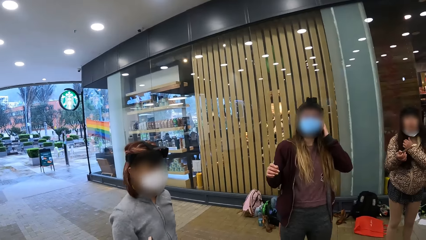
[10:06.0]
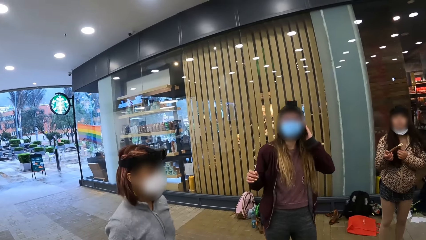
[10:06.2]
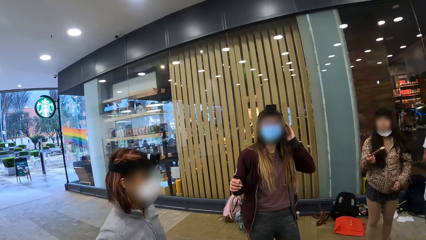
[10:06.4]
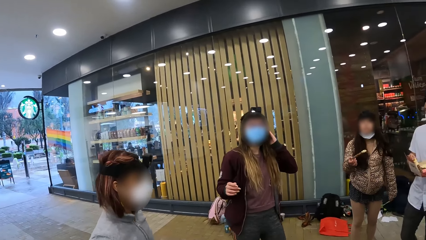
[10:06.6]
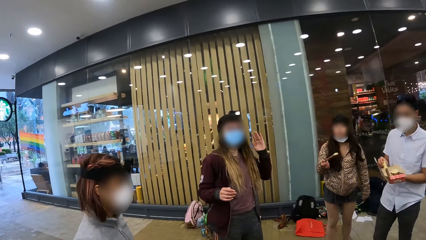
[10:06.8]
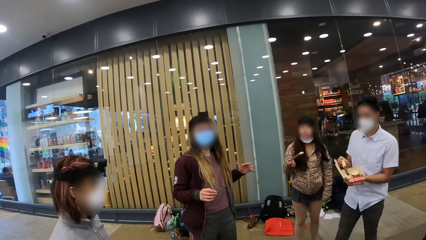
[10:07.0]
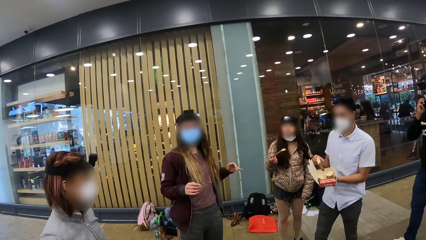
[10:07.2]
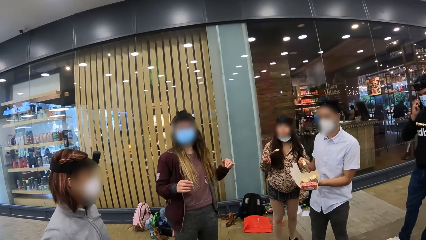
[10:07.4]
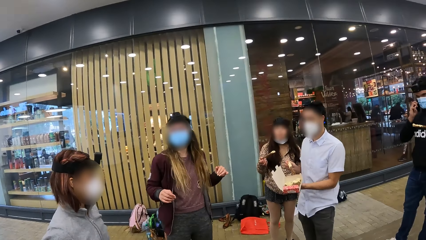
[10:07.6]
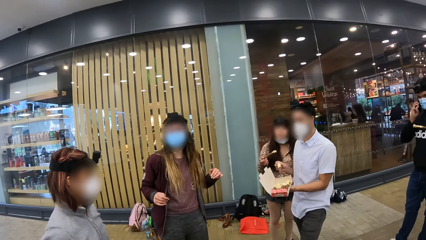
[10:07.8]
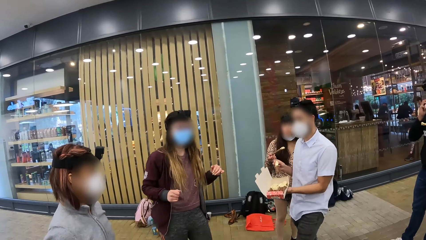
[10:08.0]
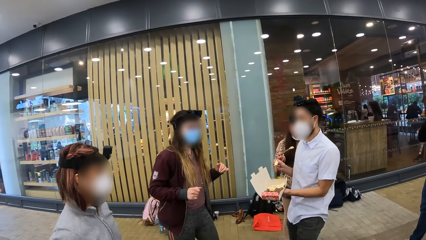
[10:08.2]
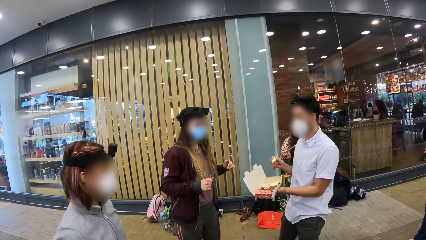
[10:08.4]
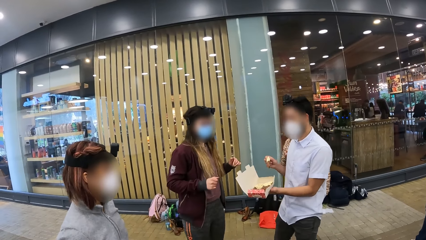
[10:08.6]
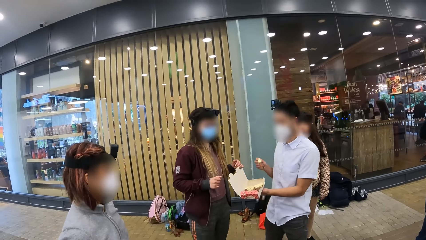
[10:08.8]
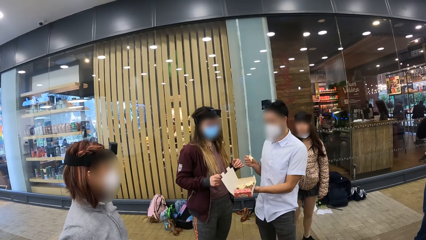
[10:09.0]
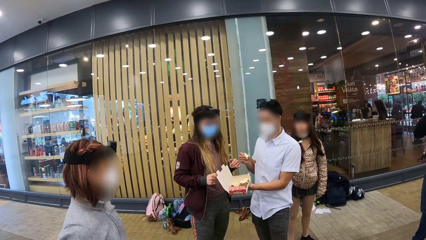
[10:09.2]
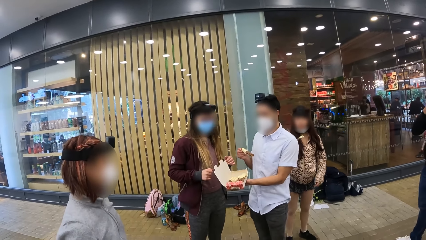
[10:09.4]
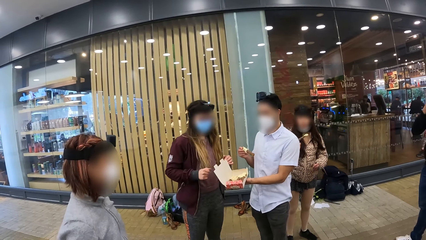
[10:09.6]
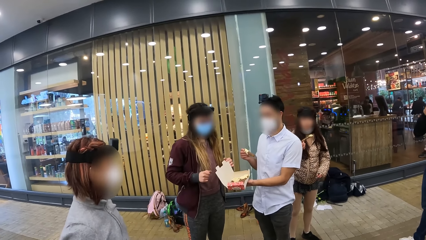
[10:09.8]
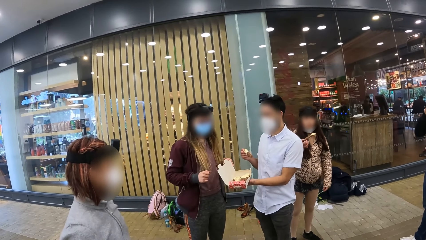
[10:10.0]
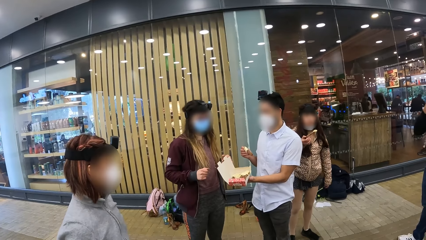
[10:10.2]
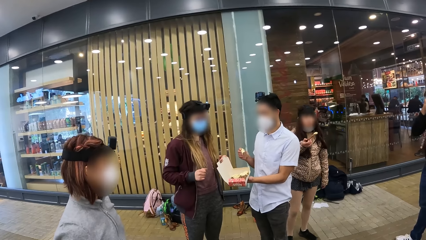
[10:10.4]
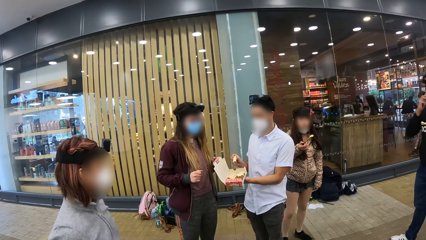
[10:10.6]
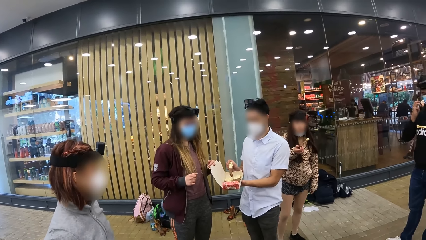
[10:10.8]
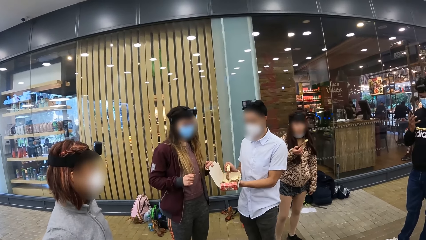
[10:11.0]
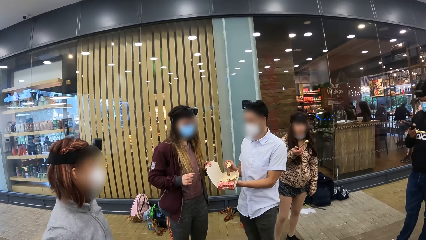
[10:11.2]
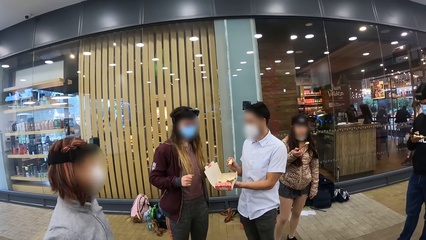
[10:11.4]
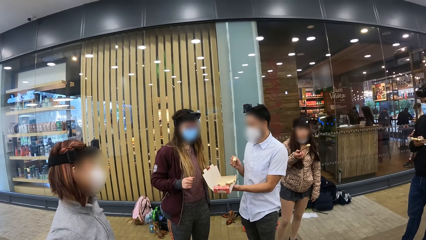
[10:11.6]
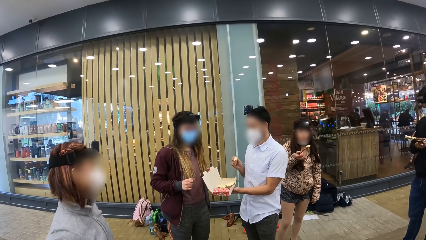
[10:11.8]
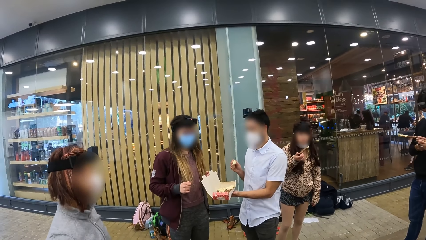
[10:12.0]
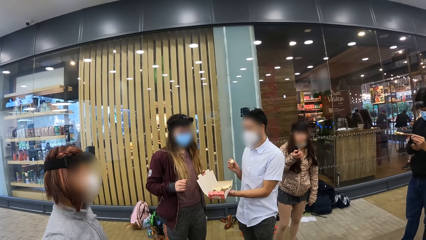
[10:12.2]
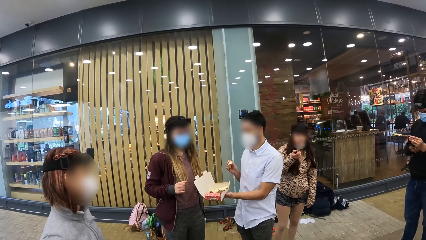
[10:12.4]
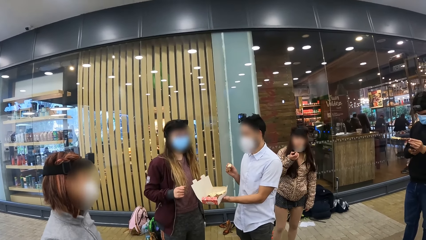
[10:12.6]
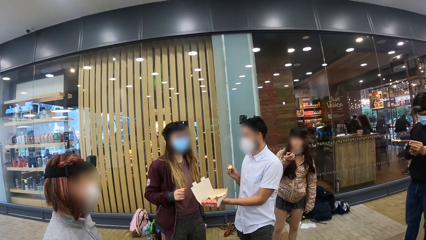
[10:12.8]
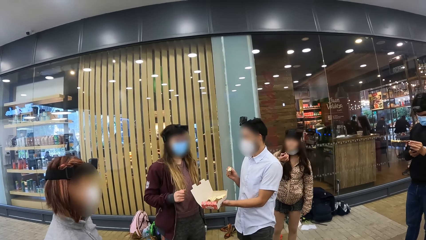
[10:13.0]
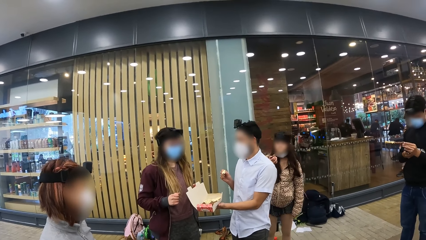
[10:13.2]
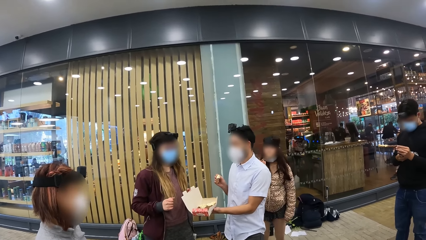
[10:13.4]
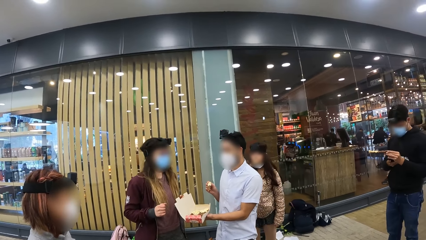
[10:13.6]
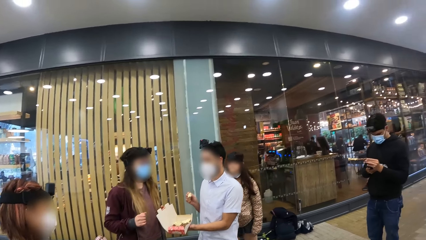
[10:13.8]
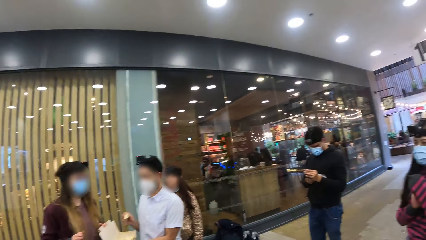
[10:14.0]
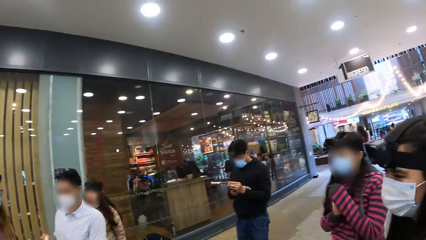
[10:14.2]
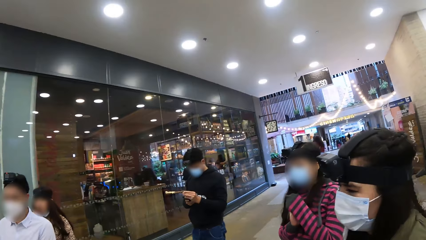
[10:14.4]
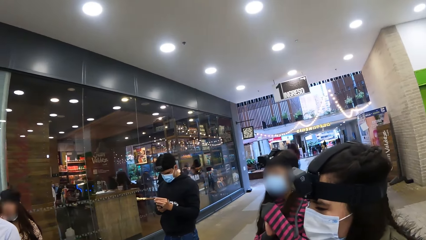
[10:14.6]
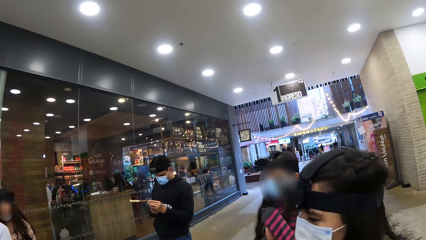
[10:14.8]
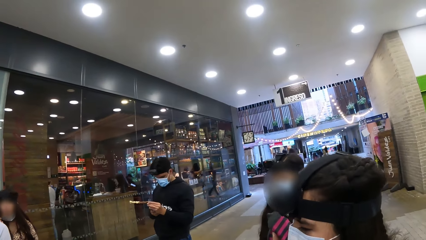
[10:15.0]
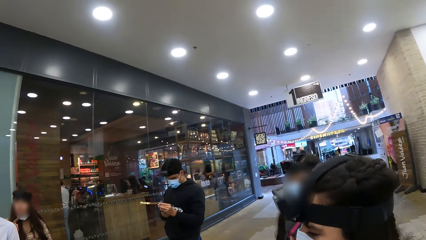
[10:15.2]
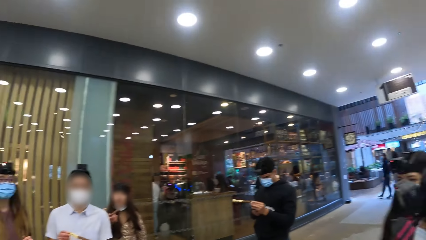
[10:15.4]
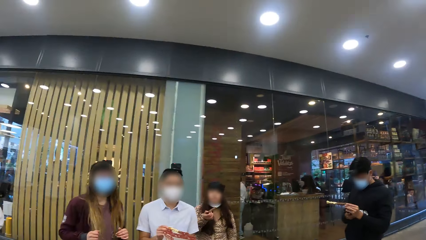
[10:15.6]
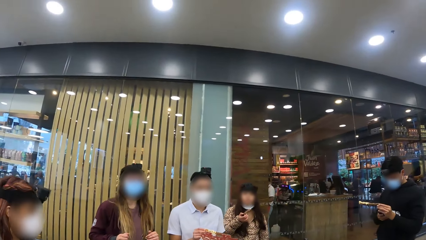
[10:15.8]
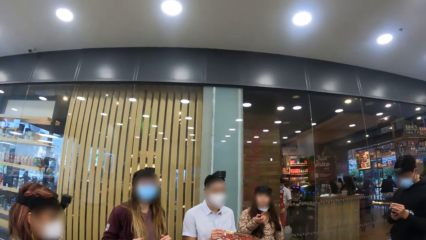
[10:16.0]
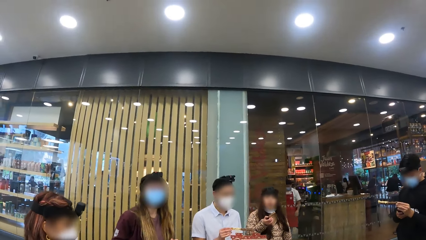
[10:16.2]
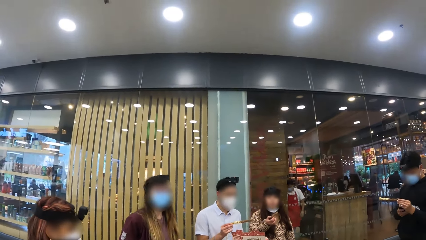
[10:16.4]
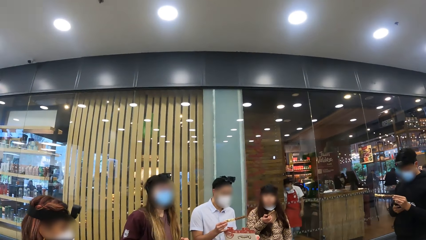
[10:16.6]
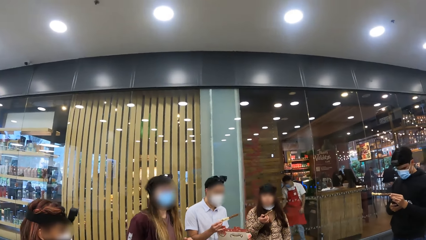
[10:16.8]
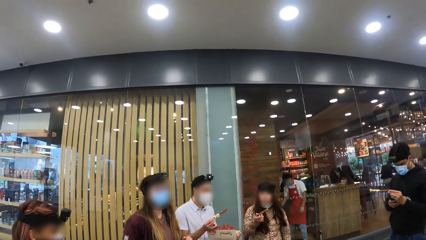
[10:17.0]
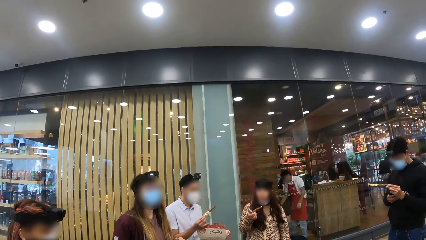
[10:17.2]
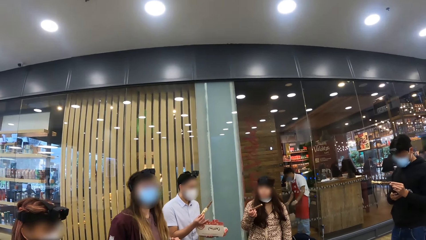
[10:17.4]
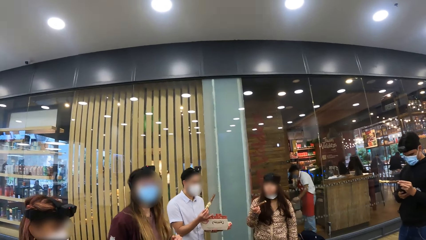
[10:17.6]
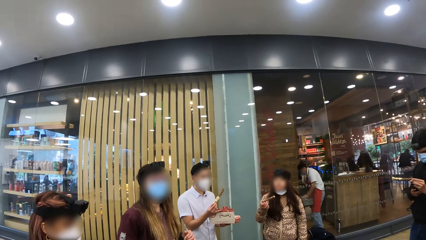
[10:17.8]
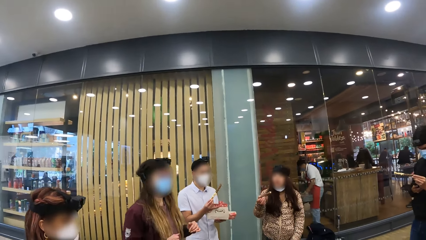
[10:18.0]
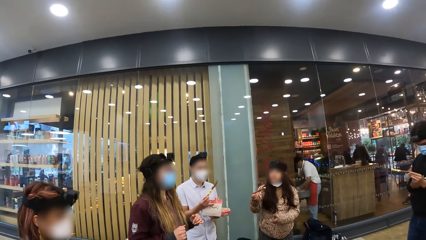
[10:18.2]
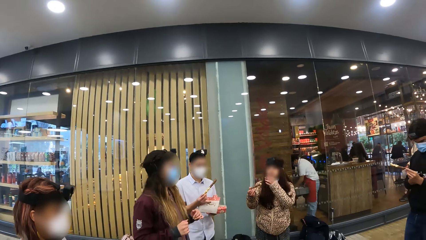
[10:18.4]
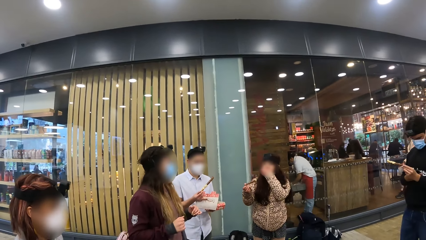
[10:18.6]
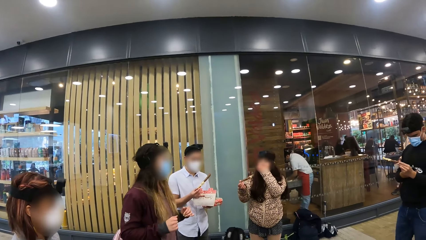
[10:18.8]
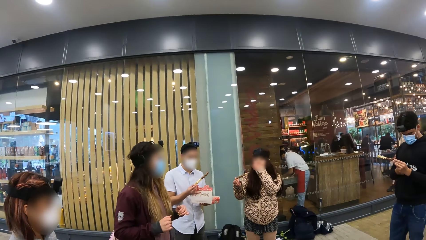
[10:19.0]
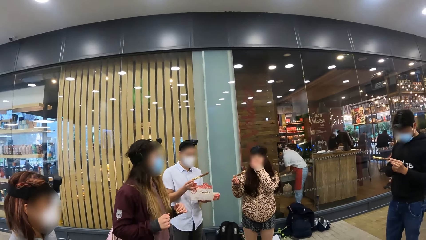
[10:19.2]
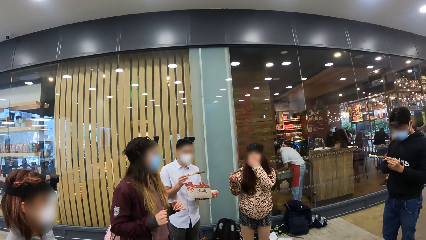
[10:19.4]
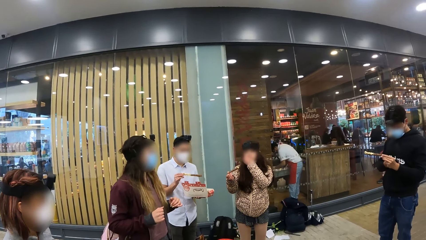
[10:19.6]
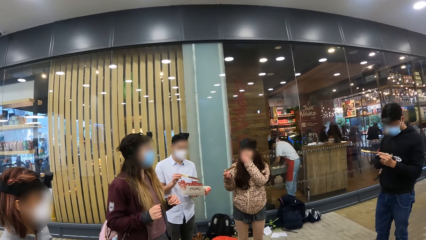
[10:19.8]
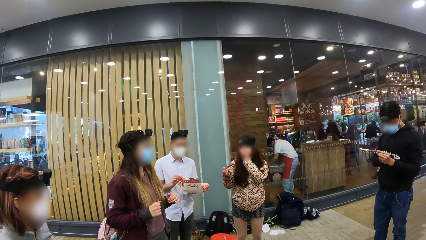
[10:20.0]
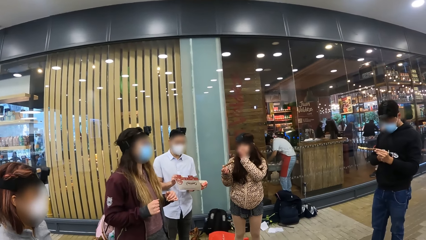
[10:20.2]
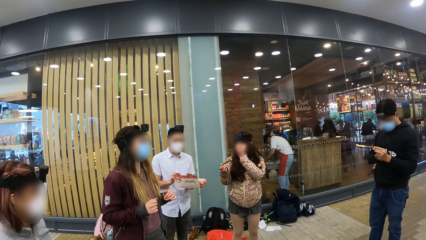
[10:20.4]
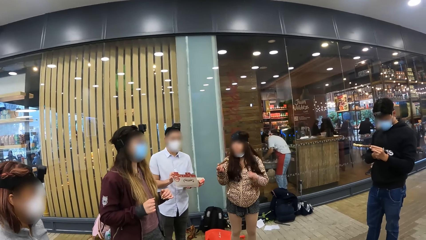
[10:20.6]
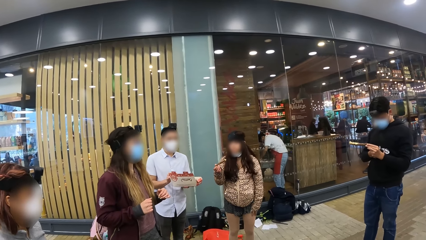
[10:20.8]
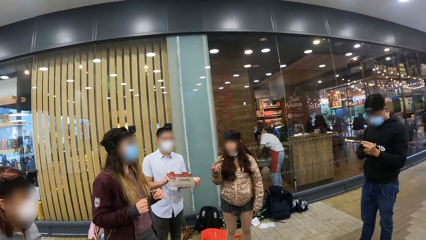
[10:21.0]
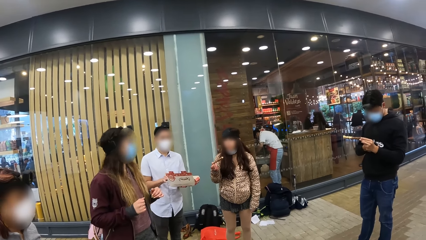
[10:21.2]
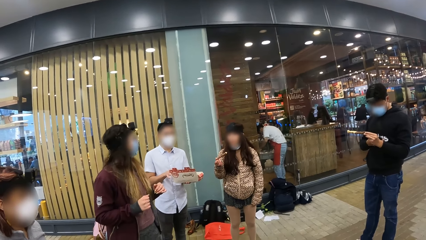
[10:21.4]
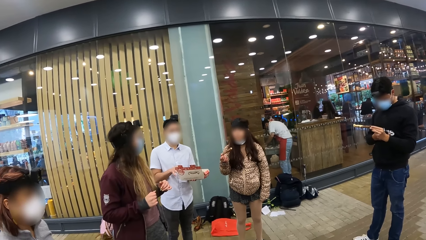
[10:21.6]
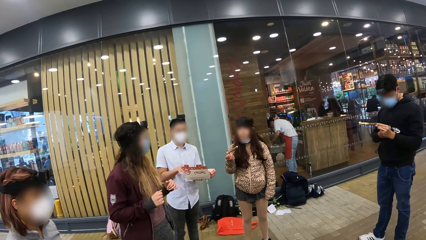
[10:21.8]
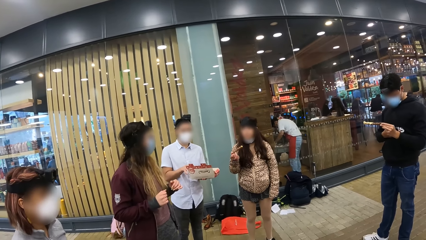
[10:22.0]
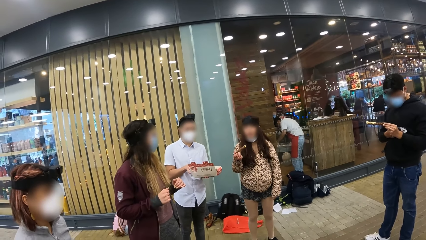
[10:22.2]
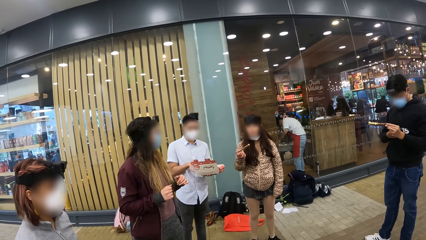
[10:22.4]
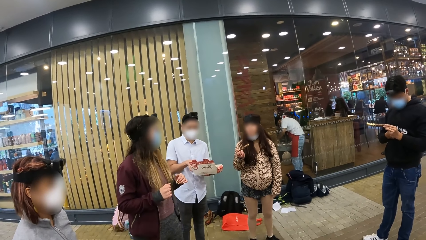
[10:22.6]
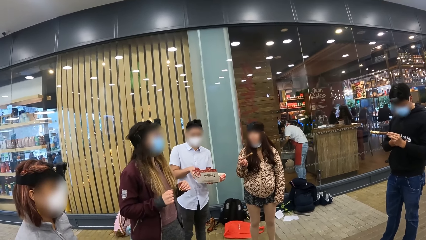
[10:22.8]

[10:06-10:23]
A person touches the hair. Another person looks around. A third person holds the box. The first person looks around. A man holds some food. The third person walks around. The third person stands beside the first person. A fourth person operates the phone. A woman eats ice cream. The third person stares at the box. A fifth person looks around. The third person looks around. The woman looks around, touches the face and adjusts the camera. The first person looks around.
